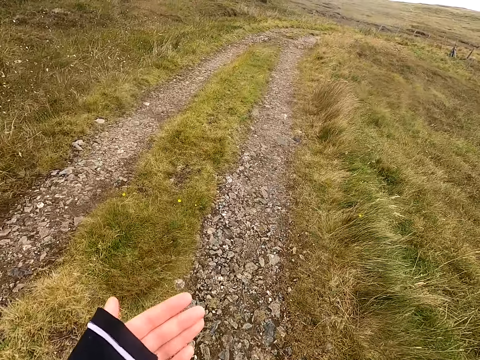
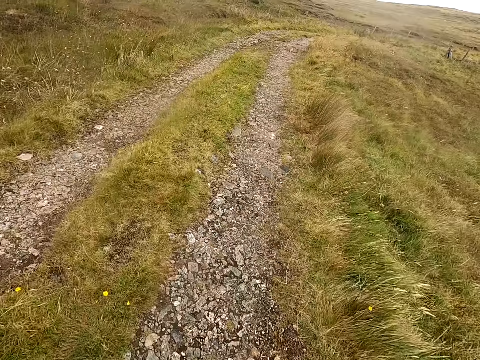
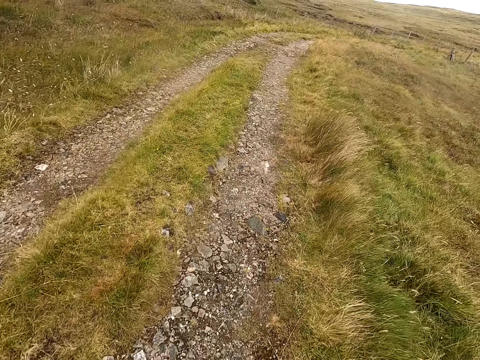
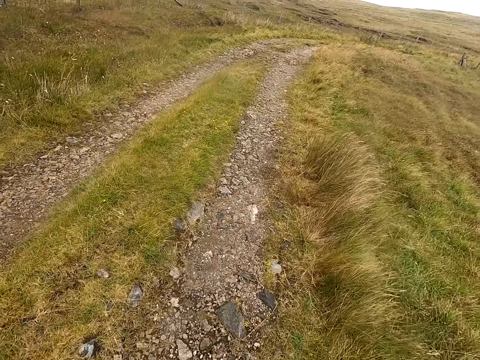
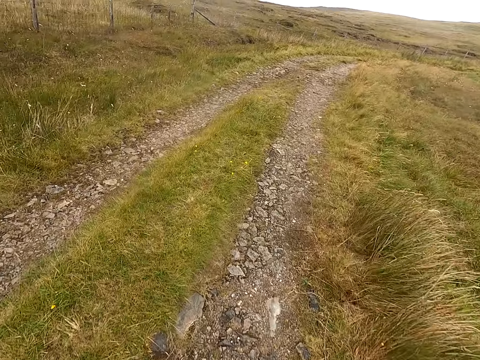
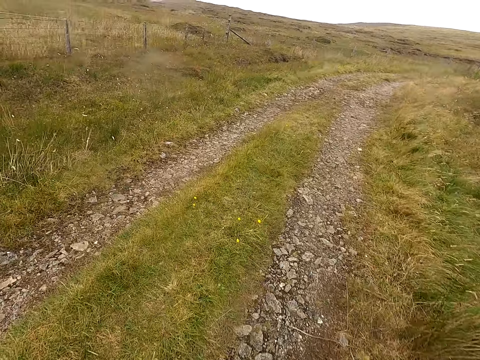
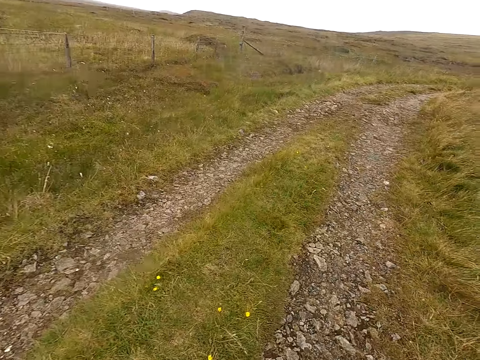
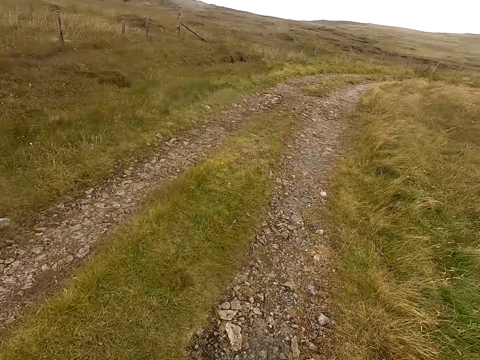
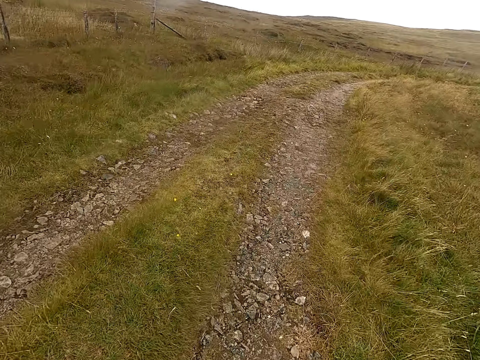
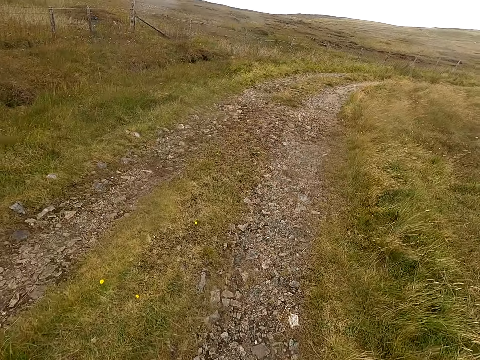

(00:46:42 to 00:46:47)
The camera wearer looks at the hand.

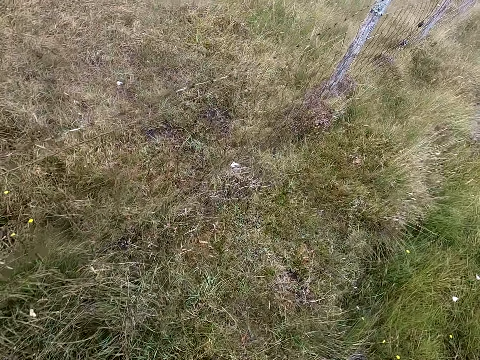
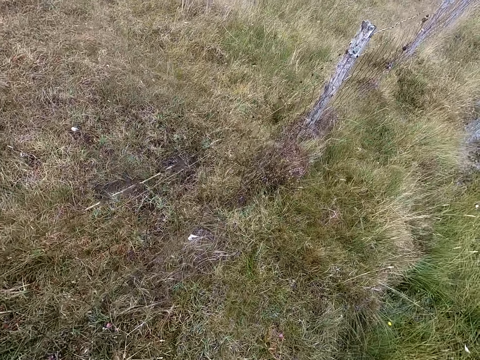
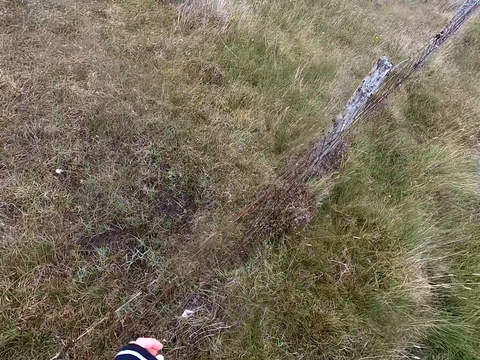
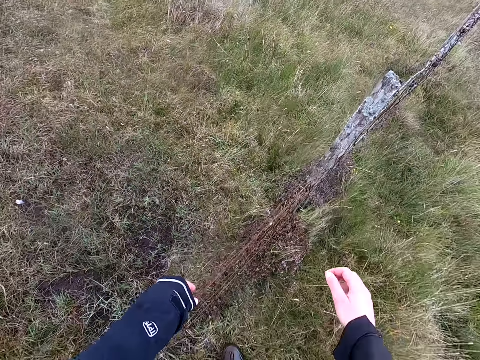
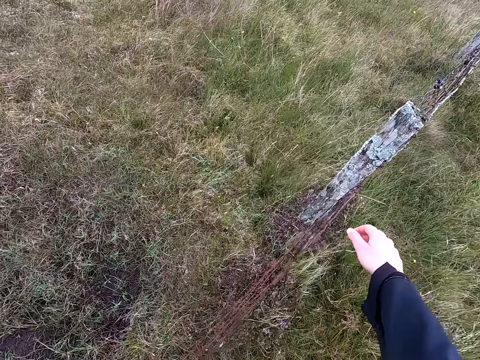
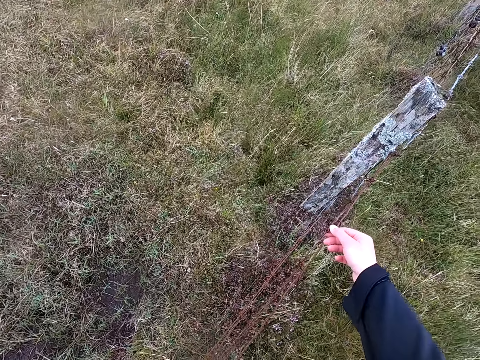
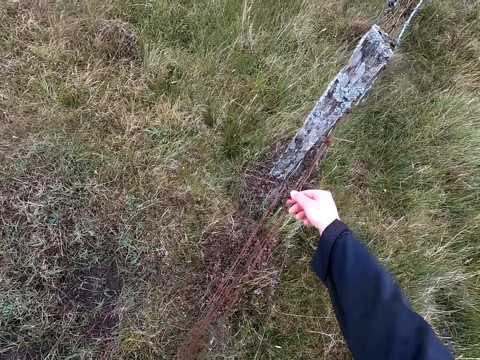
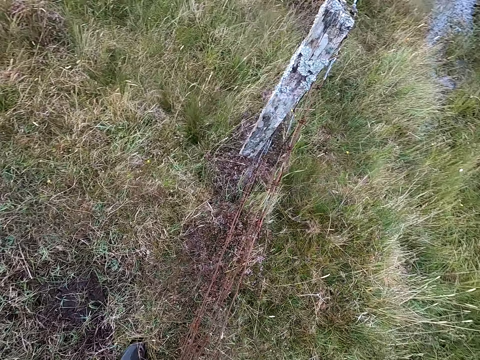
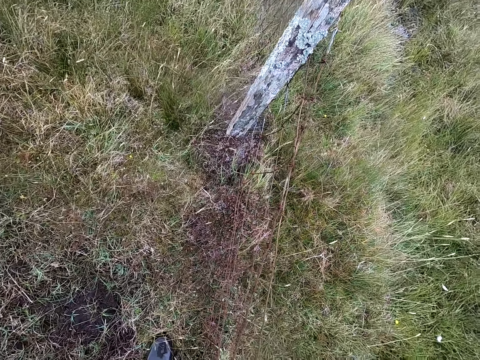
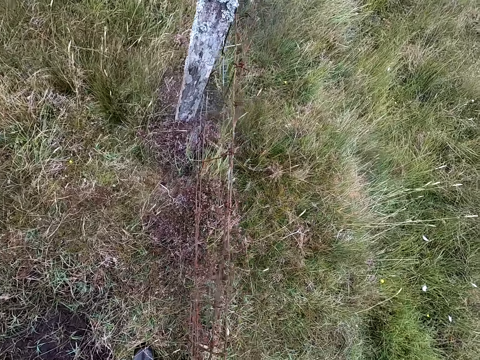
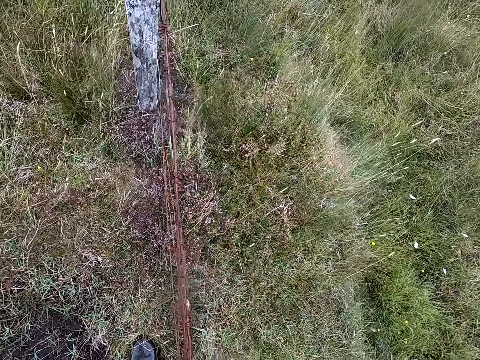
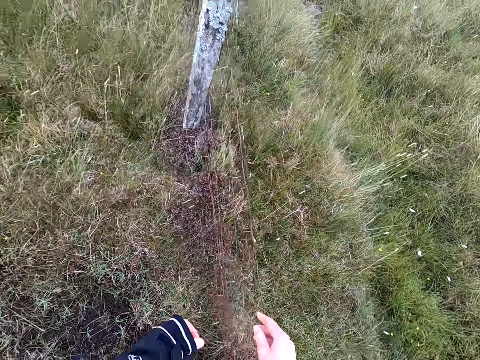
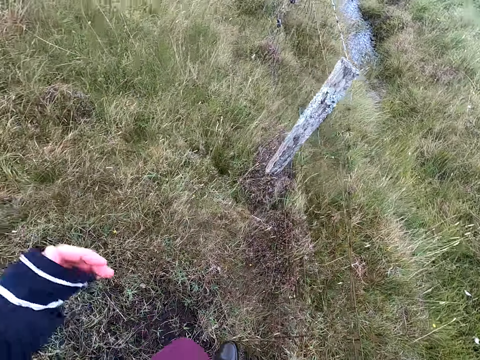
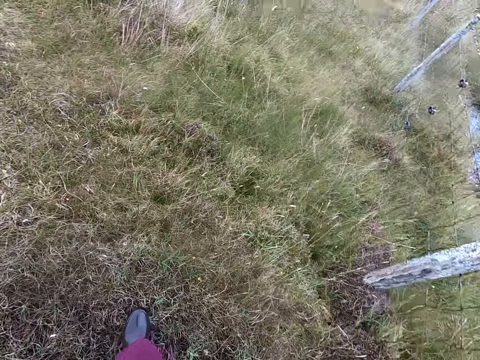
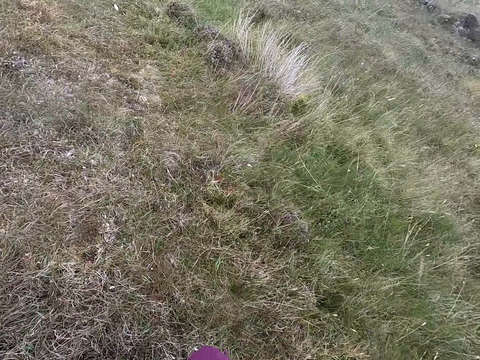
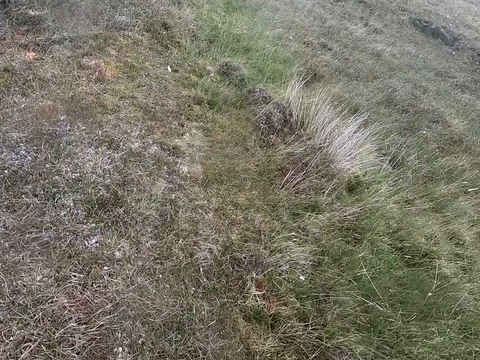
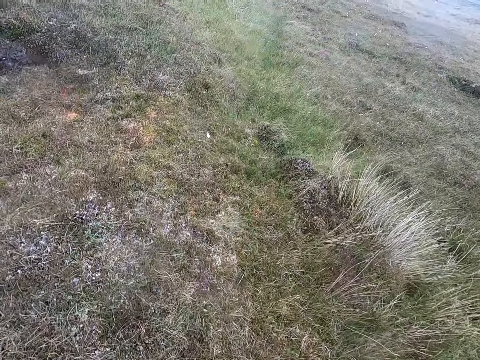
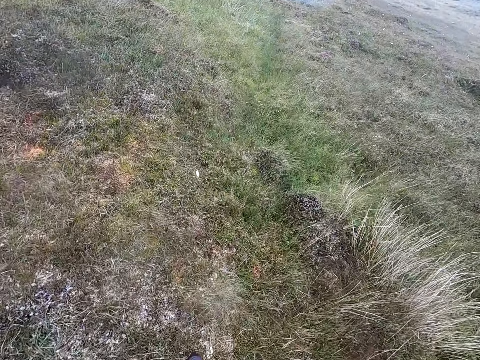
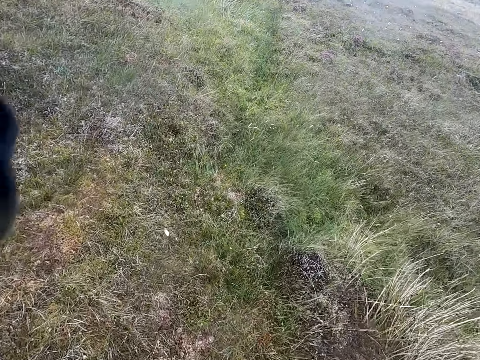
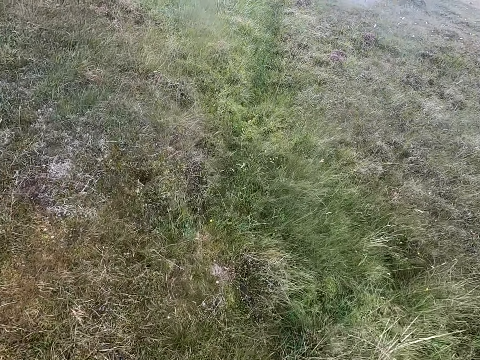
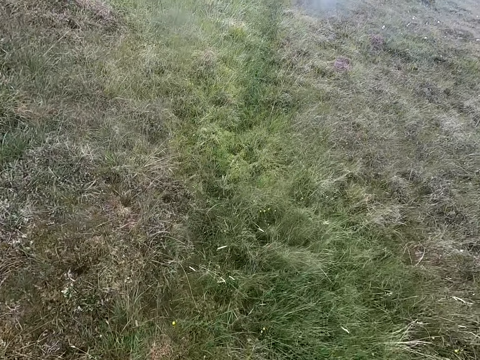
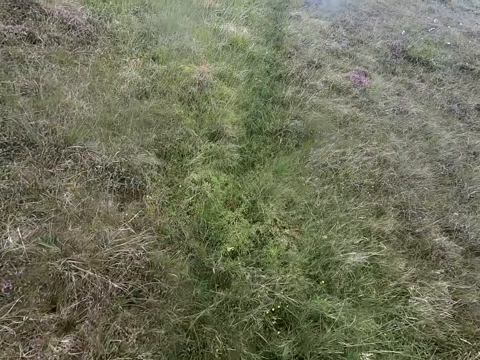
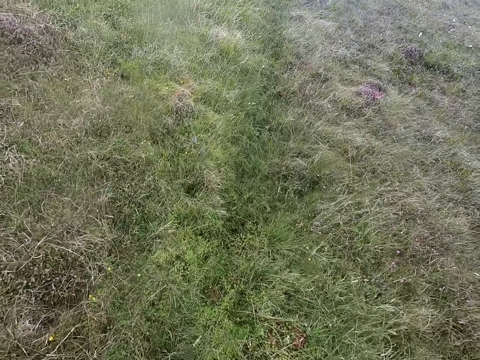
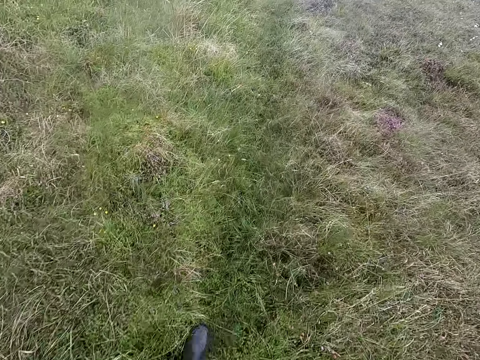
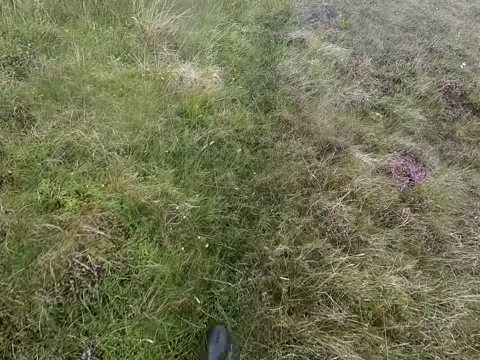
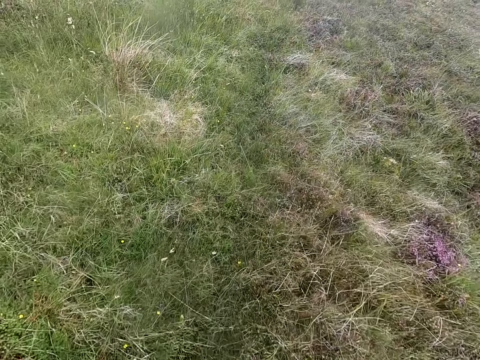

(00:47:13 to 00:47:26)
The camera wearer touches the fence wire. They jump over the fence and walk.

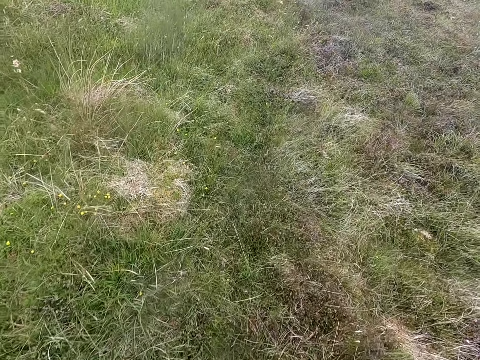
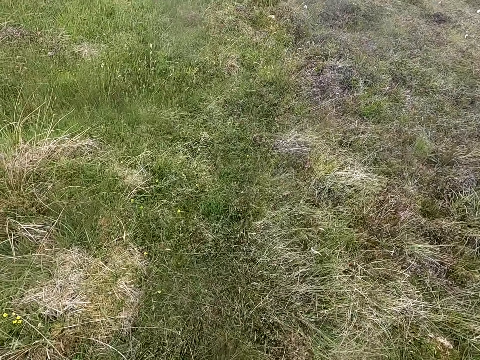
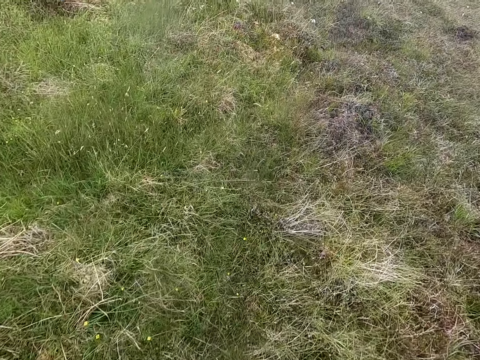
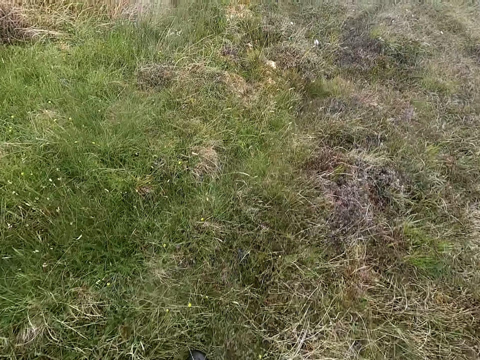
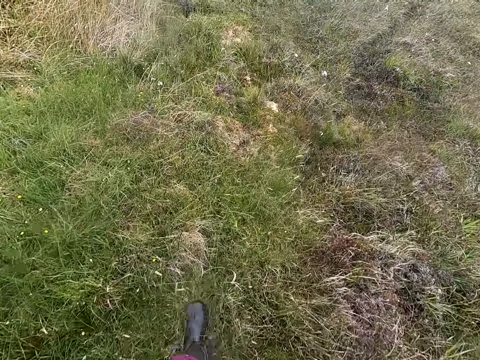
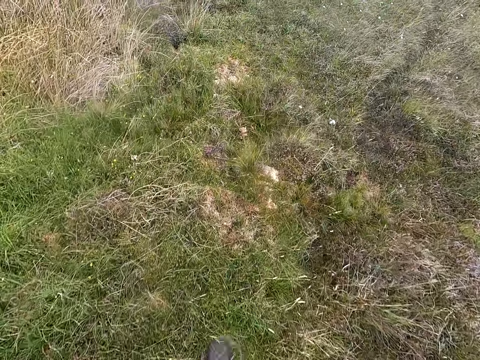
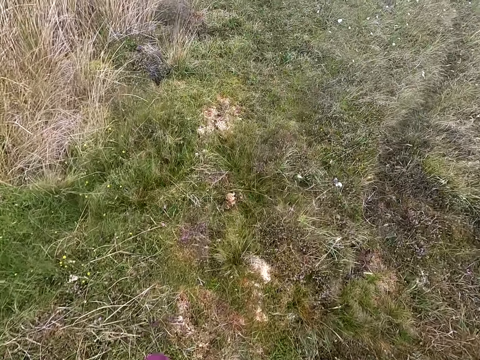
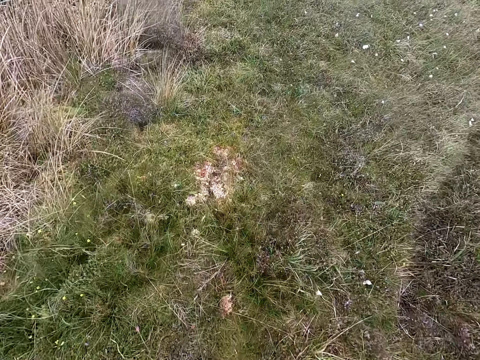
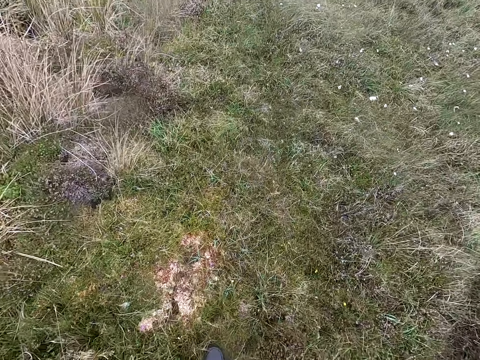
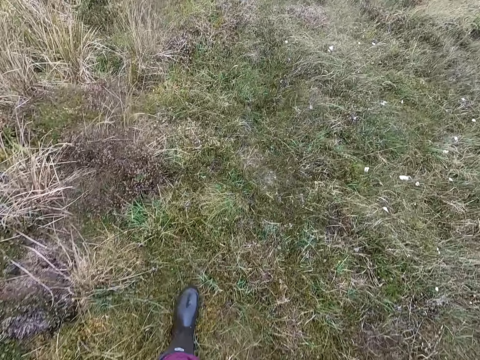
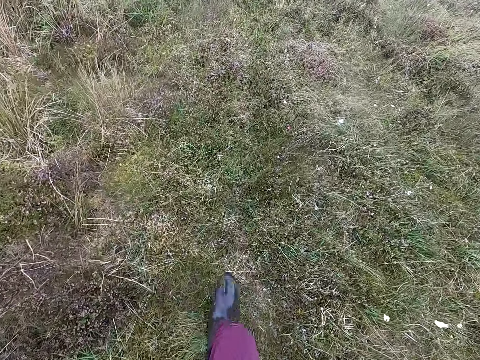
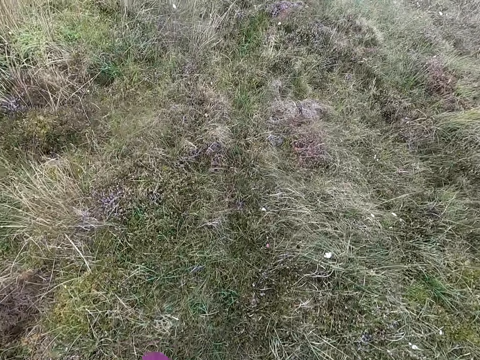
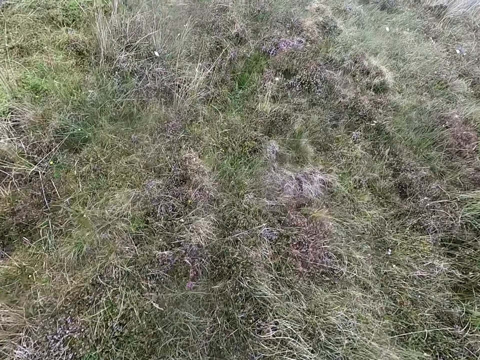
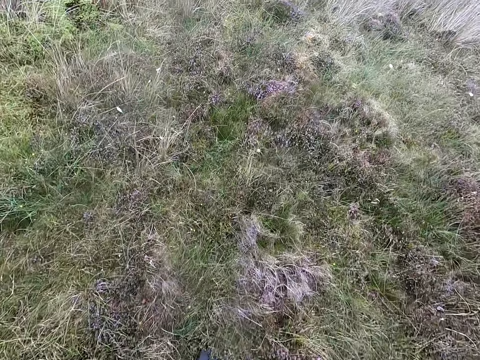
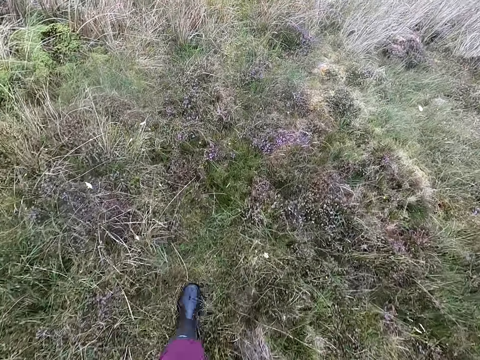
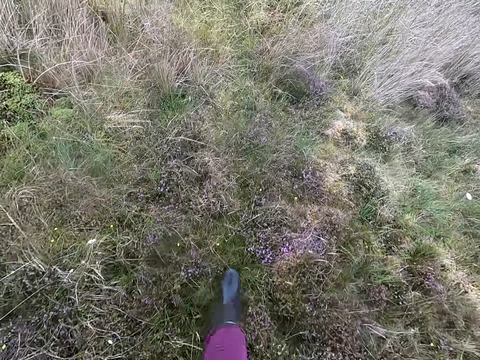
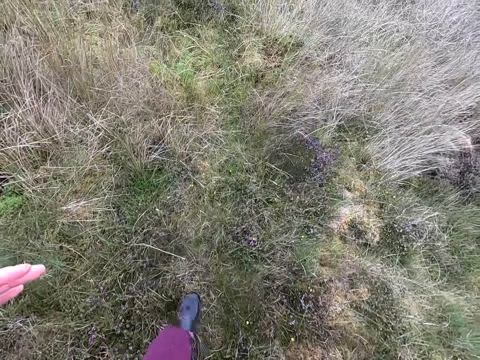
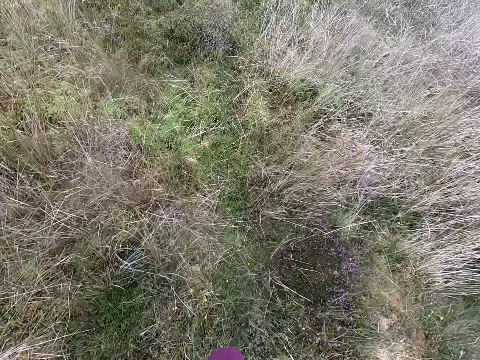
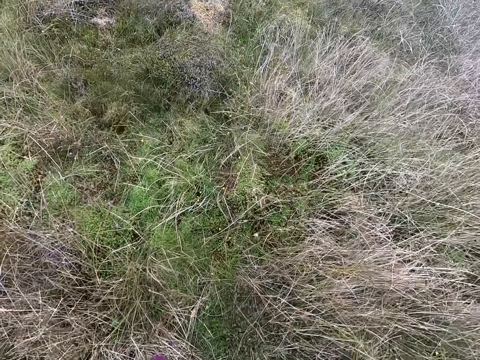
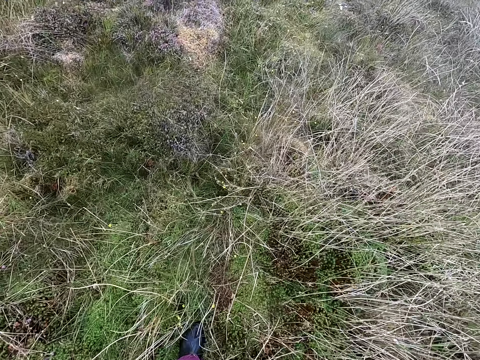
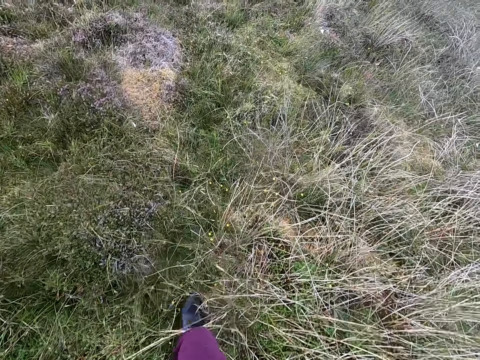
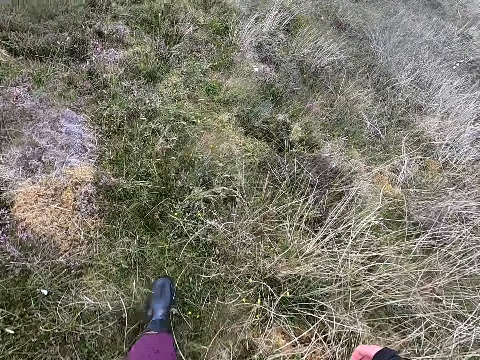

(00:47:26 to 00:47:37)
The camera wearer walks in the field.
